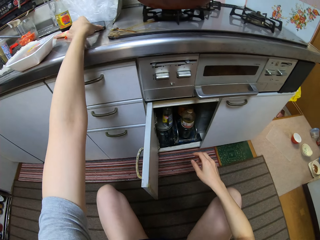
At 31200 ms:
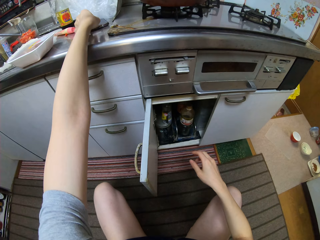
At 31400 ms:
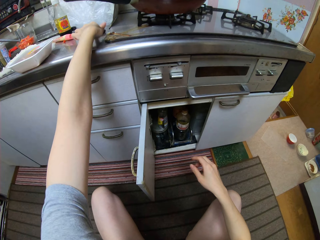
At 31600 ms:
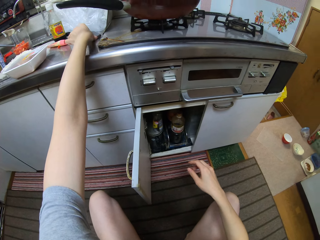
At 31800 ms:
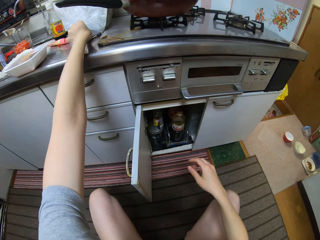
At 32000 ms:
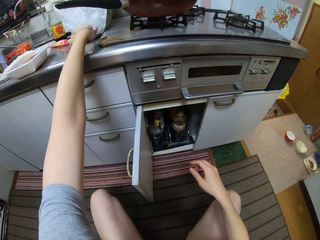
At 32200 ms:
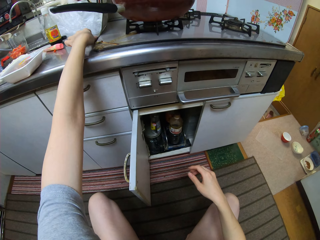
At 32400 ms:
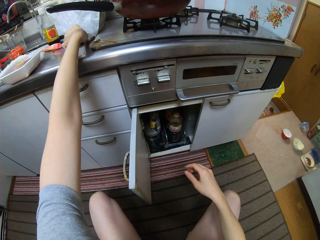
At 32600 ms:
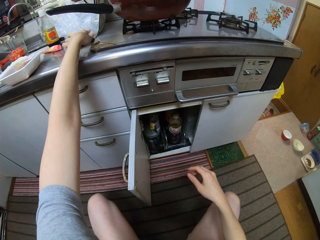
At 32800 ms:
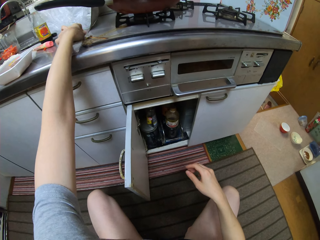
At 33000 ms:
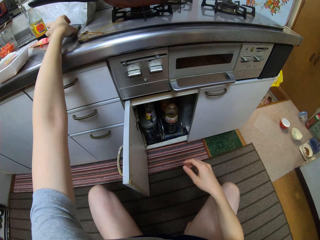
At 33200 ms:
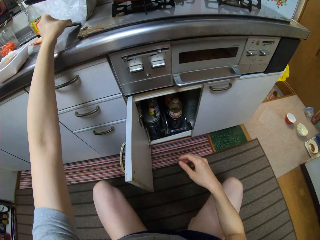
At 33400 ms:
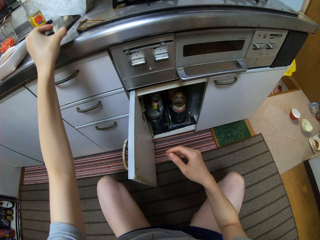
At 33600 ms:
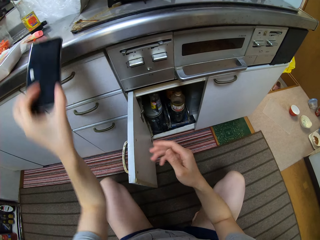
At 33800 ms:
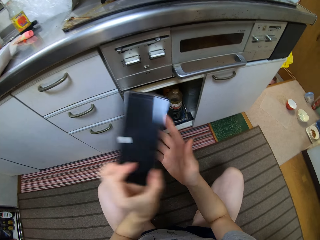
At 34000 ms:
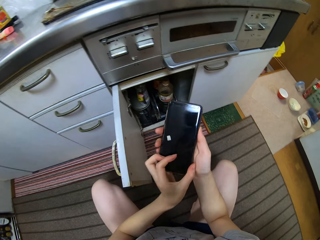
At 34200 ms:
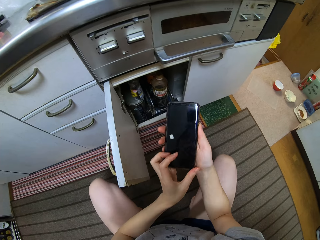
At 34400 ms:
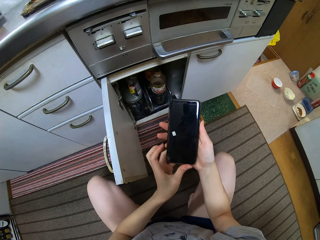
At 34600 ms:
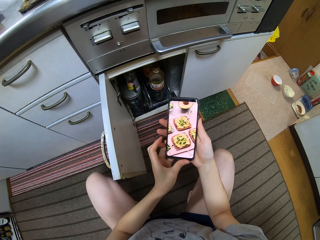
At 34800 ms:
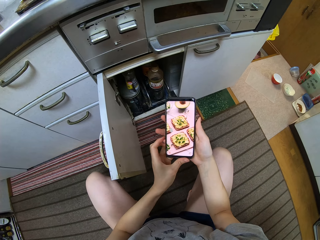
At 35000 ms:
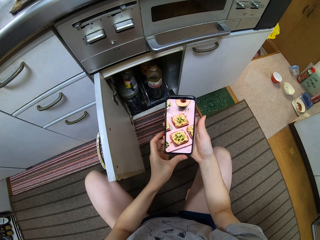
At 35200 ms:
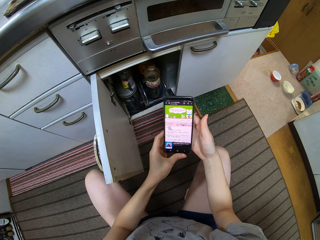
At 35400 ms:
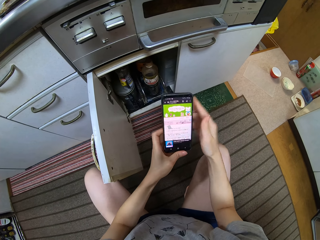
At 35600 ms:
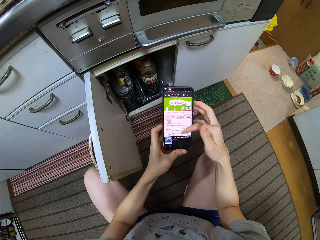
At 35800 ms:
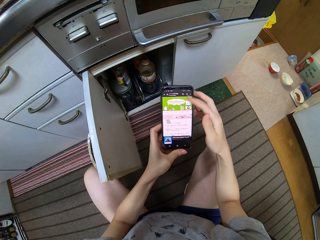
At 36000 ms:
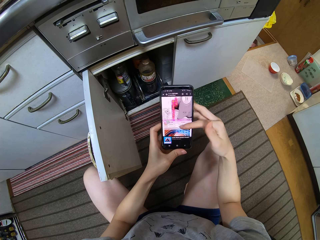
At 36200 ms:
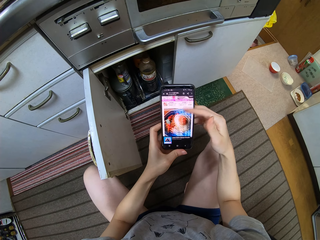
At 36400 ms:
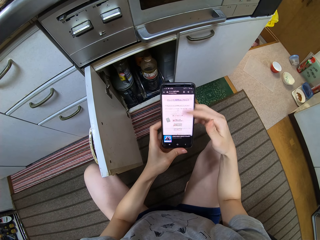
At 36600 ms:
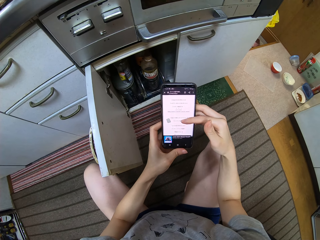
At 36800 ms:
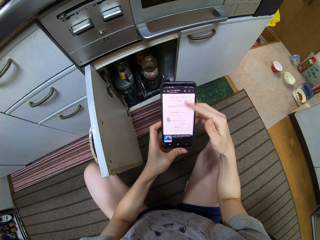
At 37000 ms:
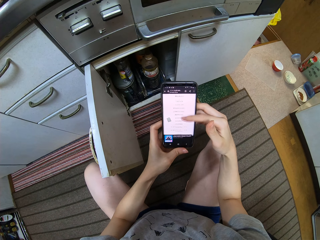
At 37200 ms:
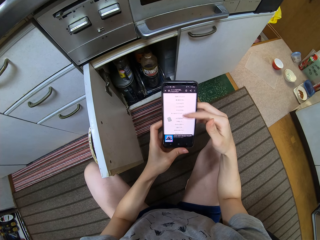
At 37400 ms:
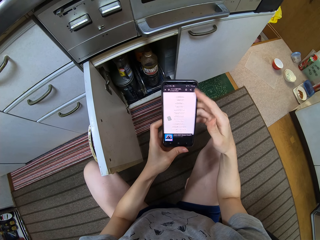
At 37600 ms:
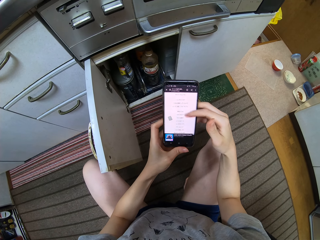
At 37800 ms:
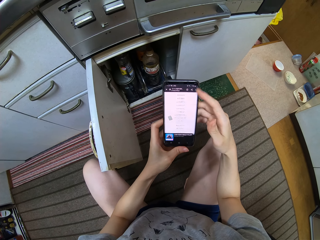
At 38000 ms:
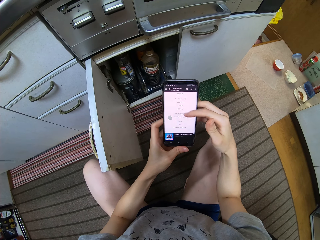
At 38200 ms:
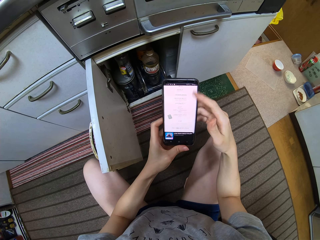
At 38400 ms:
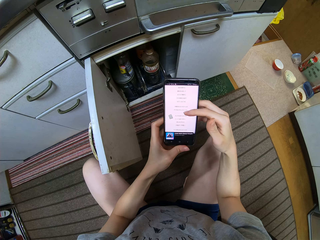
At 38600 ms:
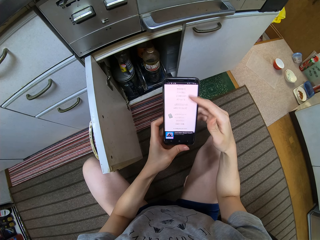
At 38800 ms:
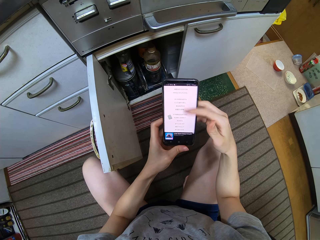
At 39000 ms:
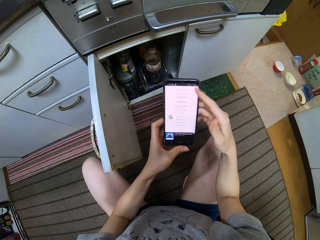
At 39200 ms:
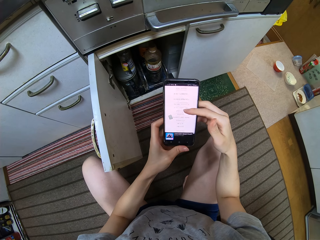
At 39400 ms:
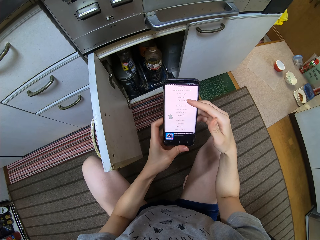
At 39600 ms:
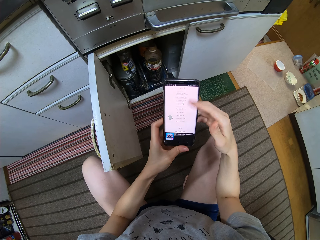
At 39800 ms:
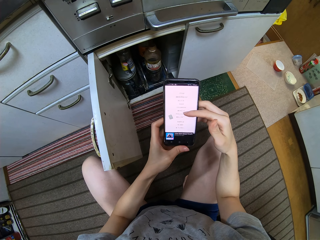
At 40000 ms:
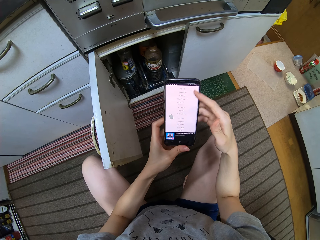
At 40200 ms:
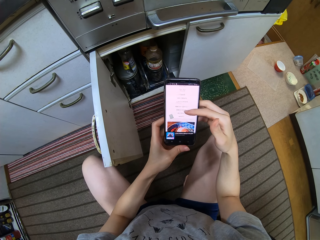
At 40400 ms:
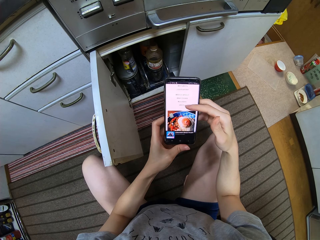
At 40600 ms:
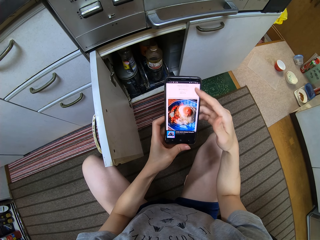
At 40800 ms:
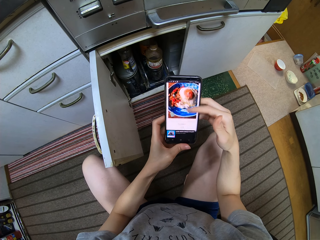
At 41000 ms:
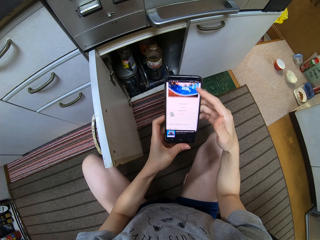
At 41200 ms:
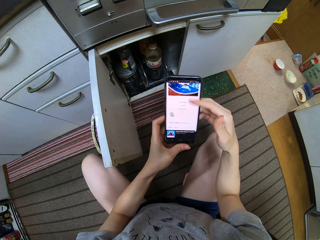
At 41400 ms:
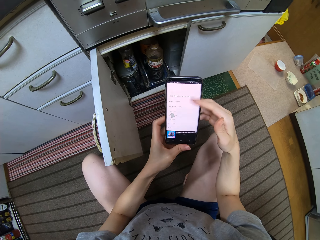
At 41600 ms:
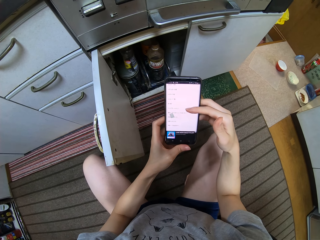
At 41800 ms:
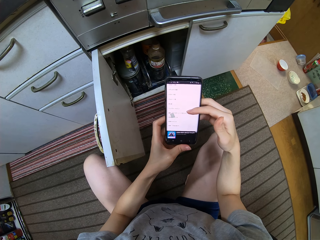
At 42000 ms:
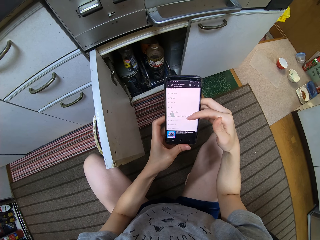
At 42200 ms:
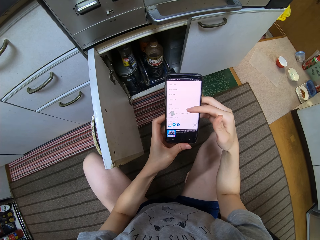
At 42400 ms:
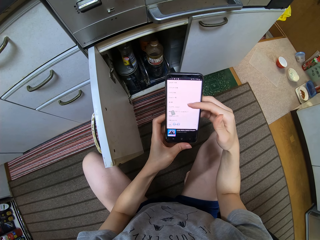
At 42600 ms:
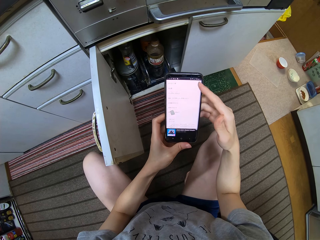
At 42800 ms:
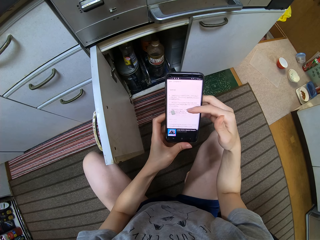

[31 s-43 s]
The camera wearer takes a phone from the counter. They scroll the phone. They press the phone.

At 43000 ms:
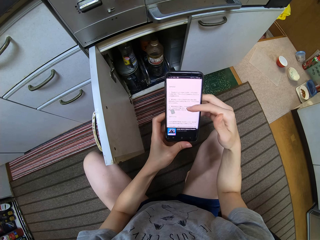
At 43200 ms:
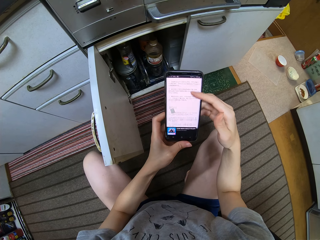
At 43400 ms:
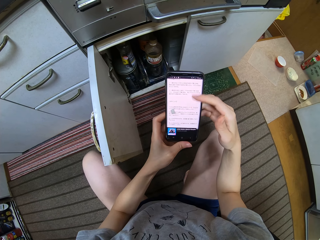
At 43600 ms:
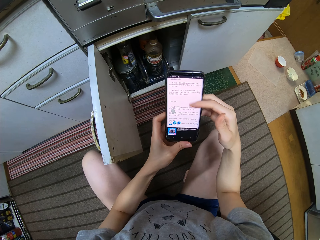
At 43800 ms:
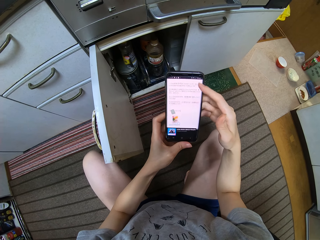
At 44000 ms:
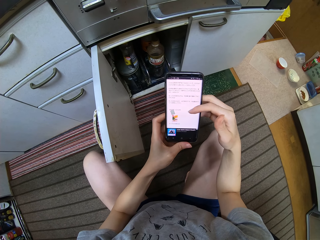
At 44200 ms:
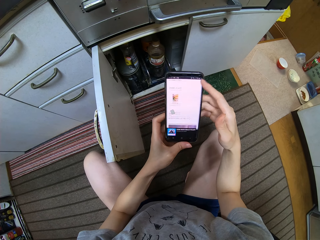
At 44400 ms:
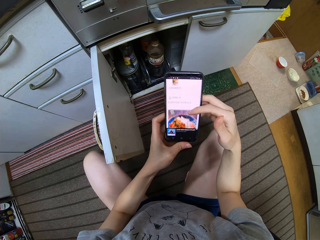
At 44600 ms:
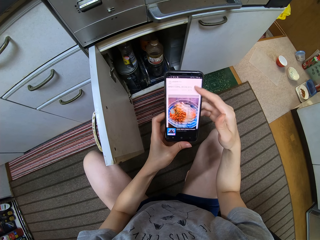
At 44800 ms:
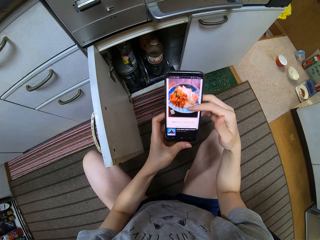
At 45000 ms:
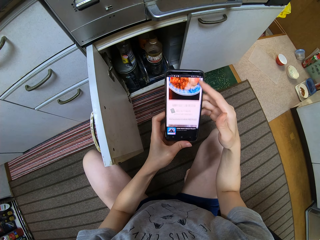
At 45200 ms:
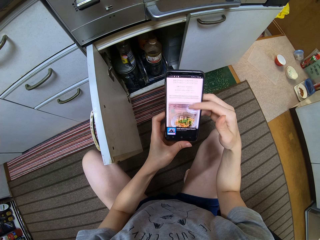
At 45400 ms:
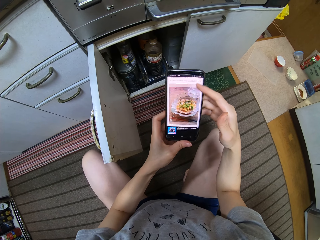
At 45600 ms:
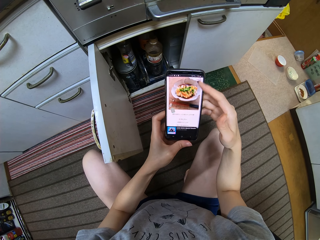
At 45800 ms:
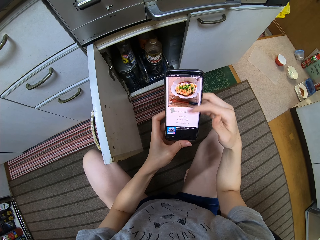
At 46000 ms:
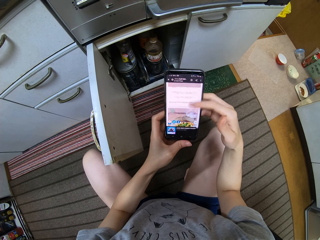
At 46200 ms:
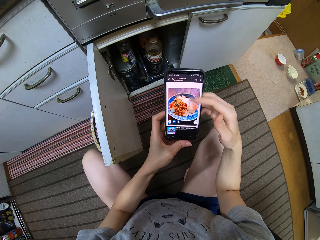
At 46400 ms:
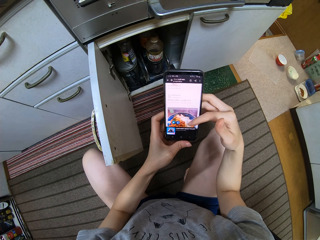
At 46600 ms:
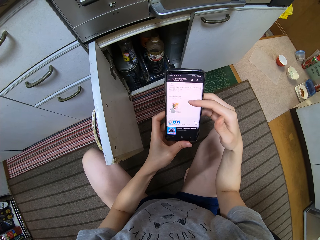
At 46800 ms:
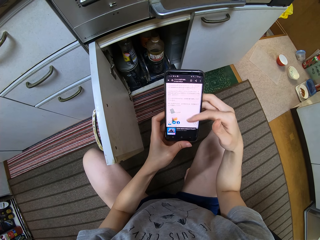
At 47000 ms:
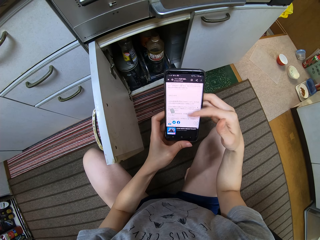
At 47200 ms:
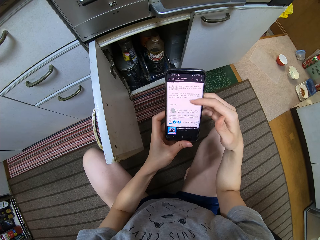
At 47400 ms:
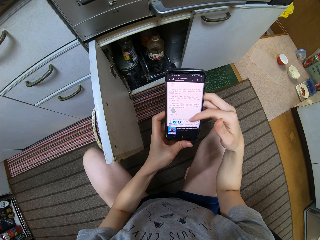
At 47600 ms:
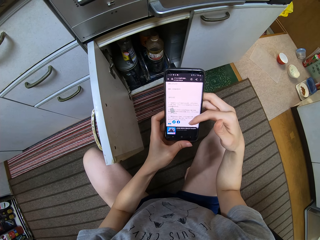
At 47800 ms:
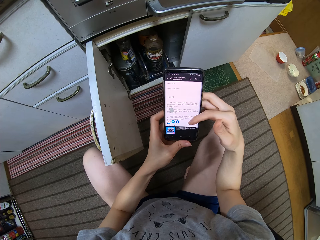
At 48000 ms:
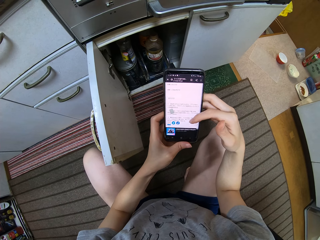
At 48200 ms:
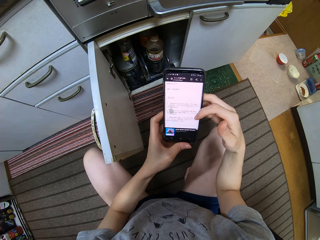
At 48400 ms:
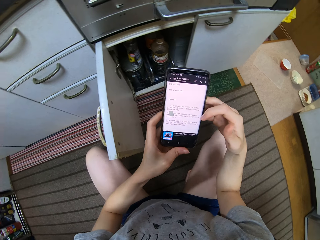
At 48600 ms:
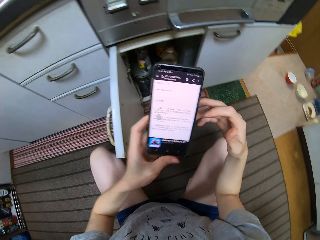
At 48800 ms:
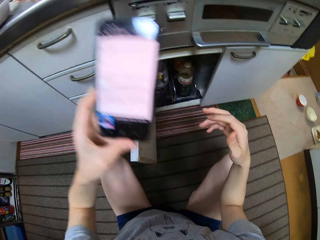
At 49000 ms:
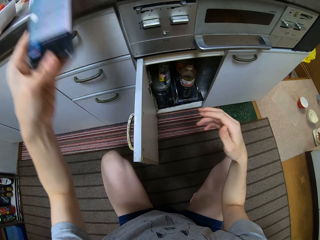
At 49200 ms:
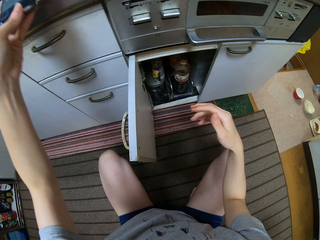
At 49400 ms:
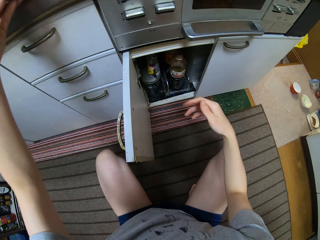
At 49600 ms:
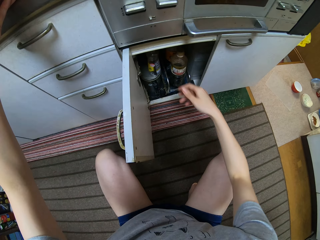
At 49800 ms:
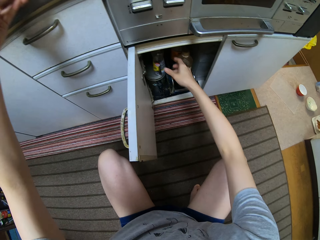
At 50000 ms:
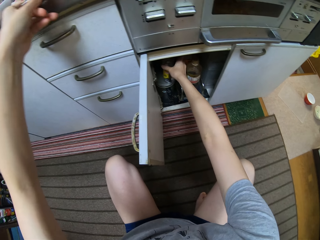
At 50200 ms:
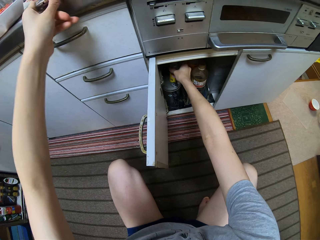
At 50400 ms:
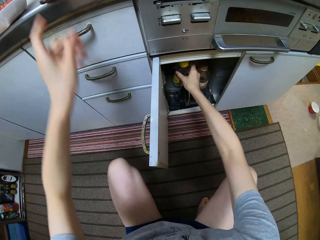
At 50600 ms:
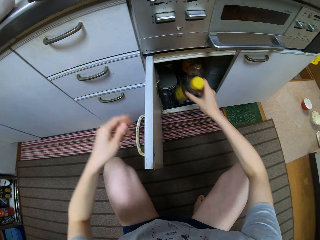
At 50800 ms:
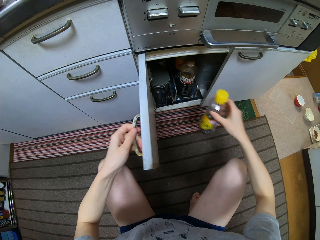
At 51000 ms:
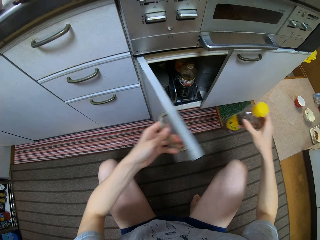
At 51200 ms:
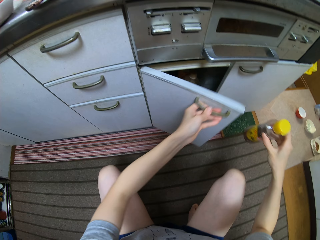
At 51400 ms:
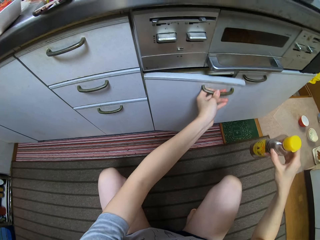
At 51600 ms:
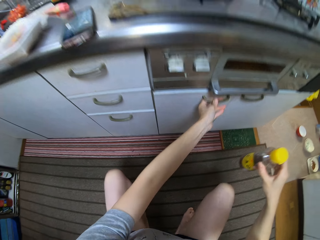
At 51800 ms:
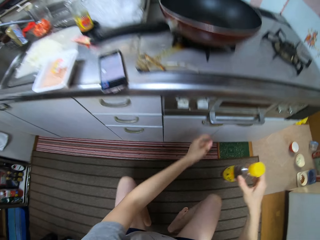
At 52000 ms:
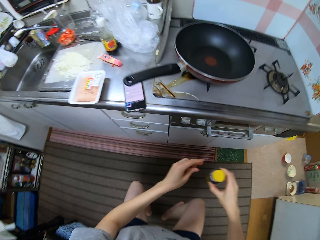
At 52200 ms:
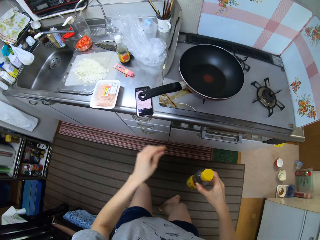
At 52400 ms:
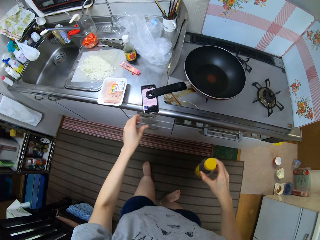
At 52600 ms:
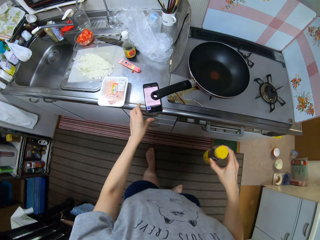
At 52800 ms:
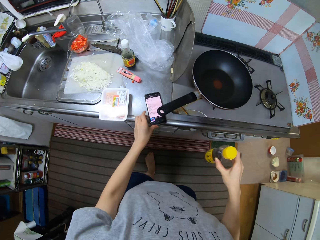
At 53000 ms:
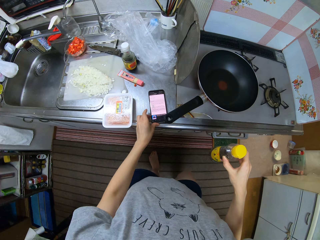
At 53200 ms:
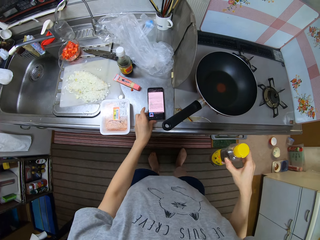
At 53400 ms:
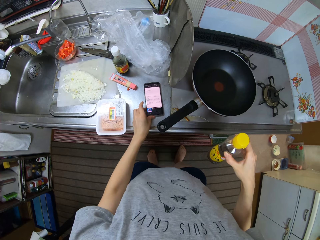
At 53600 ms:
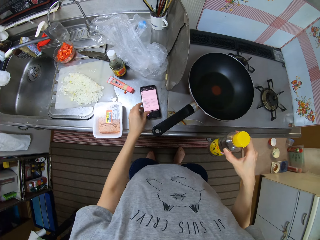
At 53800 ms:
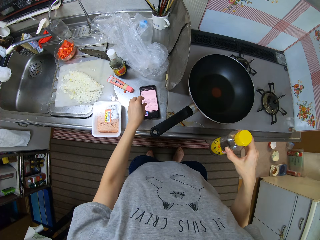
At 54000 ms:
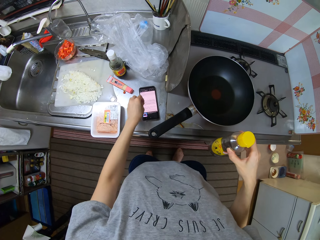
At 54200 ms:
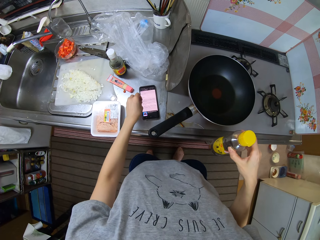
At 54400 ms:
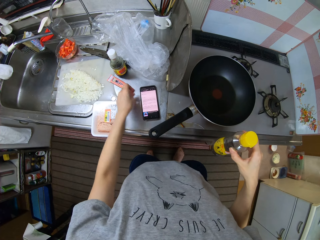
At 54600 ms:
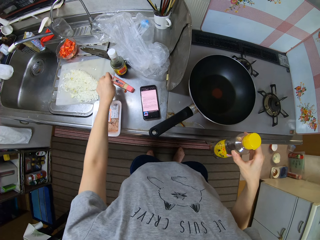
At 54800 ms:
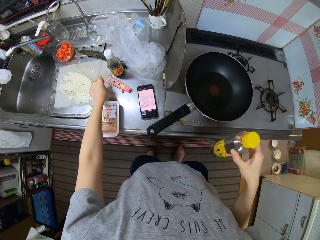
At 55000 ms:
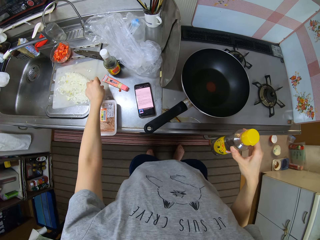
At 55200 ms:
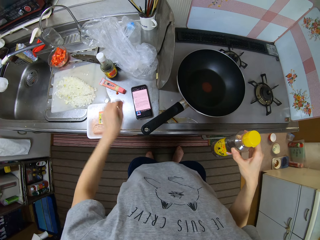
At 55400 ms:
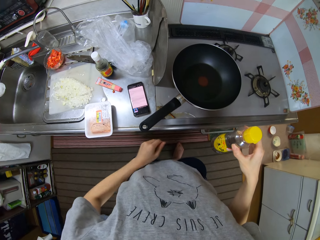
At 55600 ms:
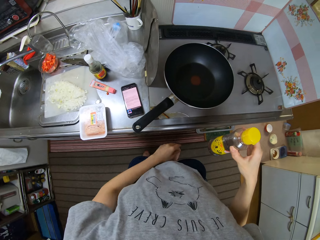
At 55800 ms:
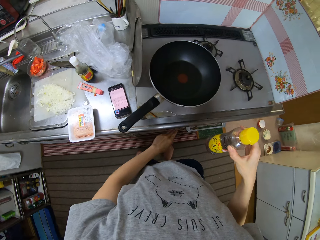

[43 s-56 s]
The camera wearer drops the phone on the counter. They take a bottle from the cupboard. They close the drawer or cupboard. They move the phone on the counter. They pick dirt from the phone. They drop the dirt.
